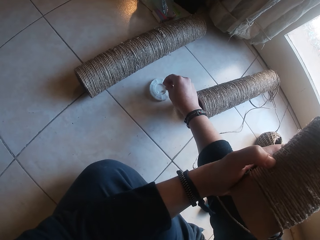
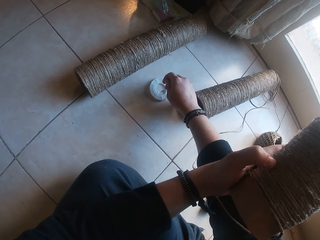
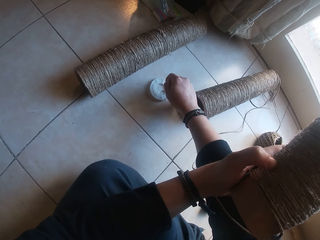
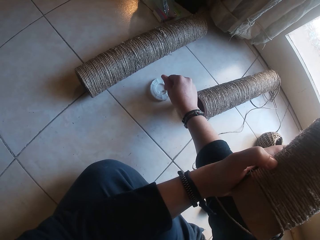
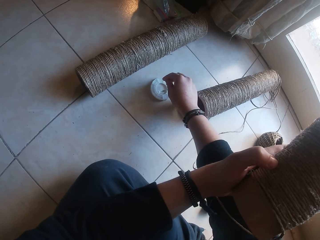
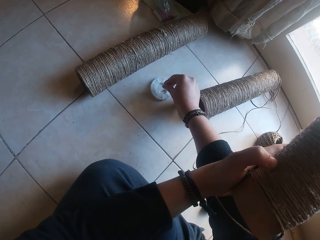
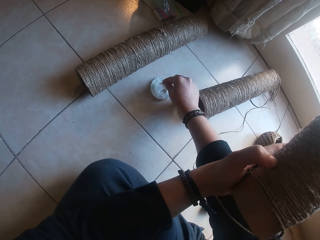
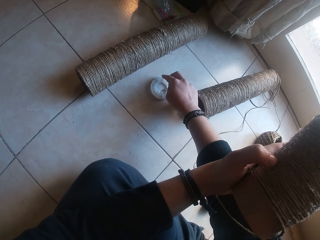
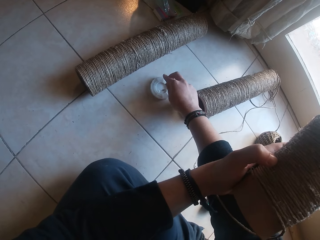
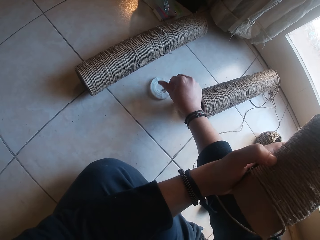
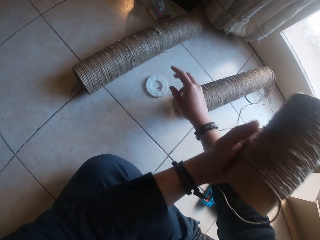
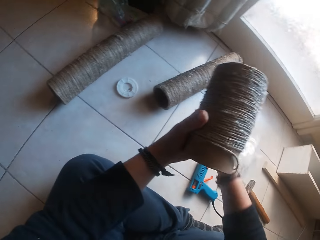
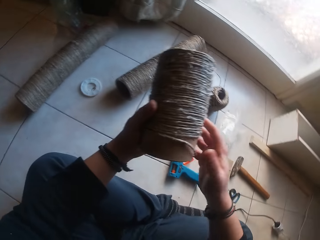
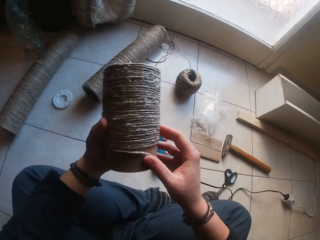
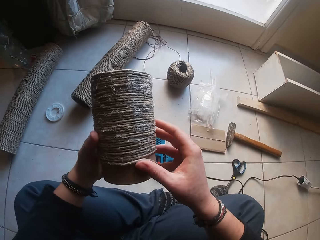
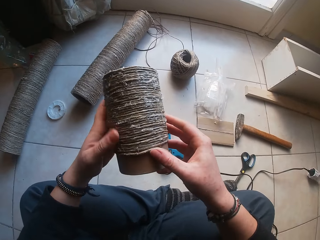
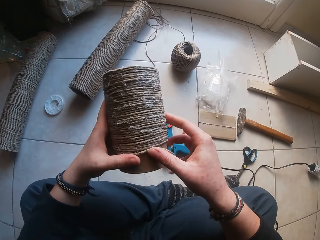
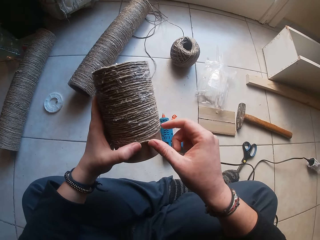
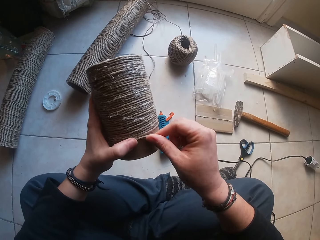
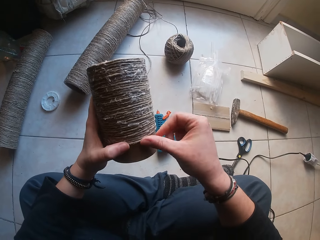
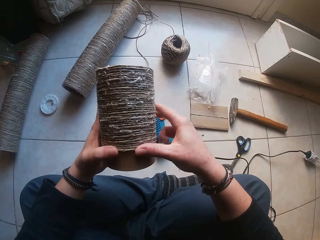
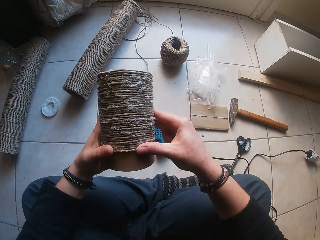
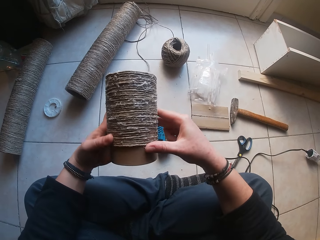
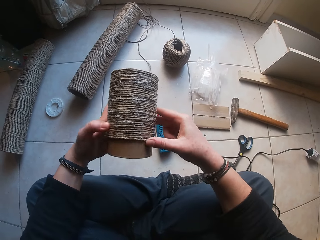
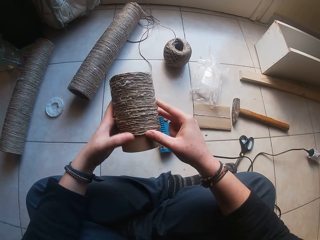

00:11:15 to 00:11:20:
The camera wearer glues the rope around the paperboard roll in her left hand with her right hand. She glues the rope around the paperboard roll with both hands.

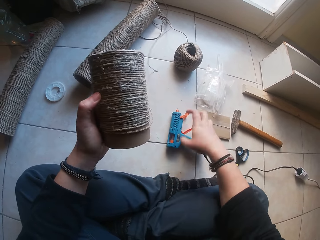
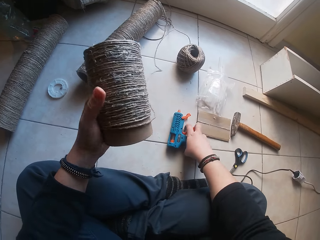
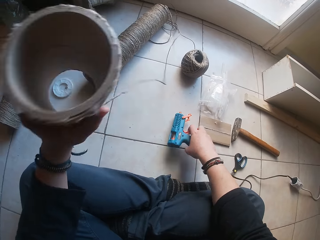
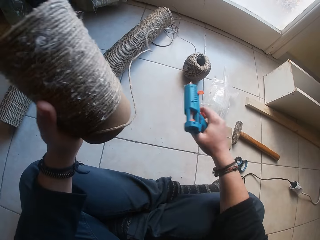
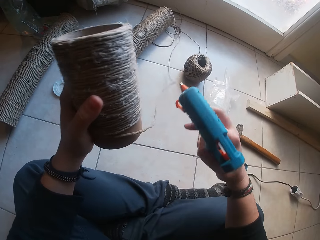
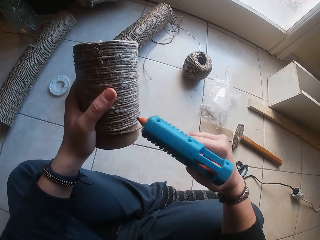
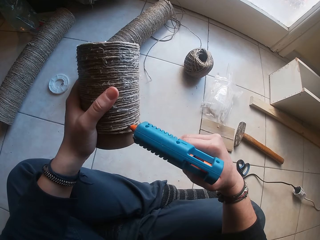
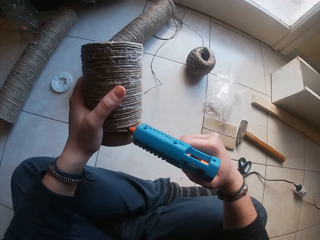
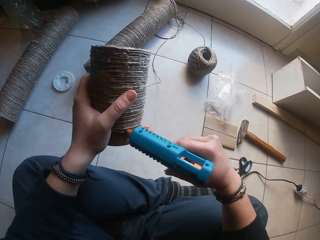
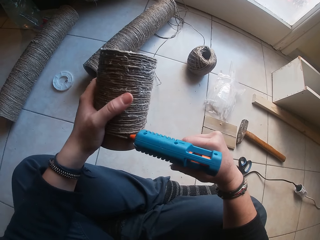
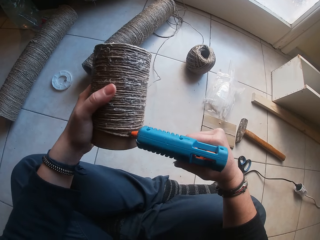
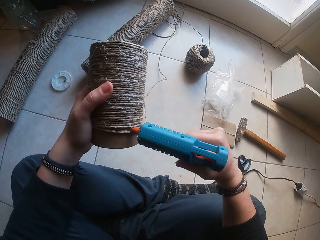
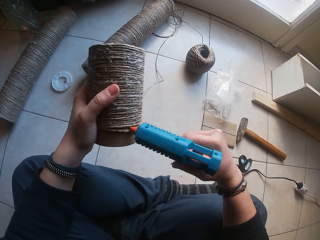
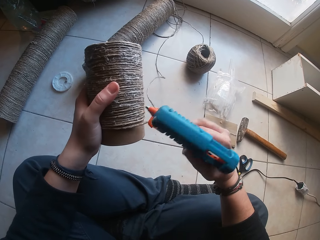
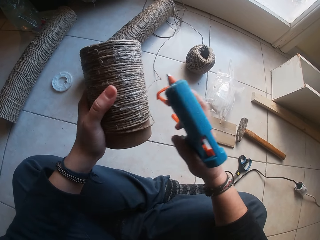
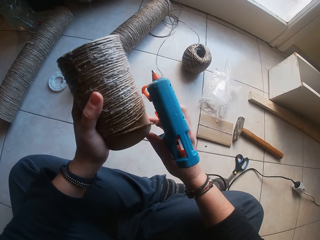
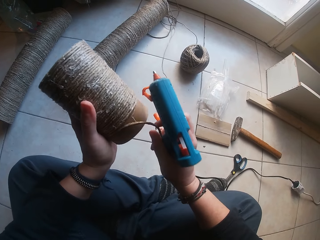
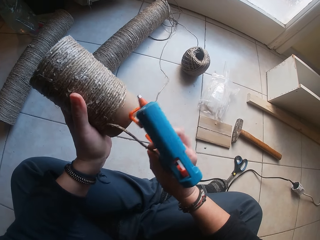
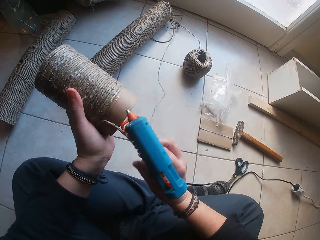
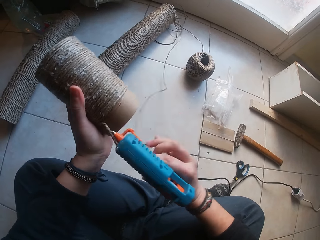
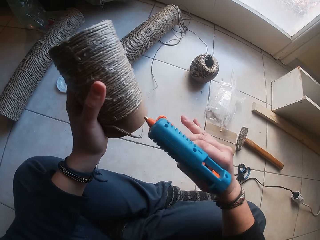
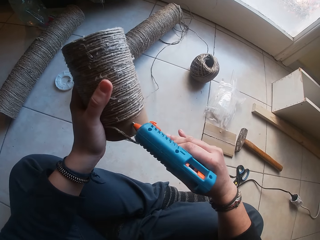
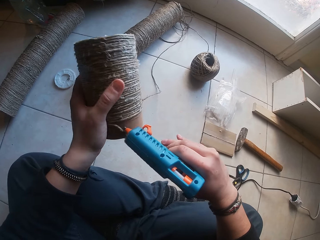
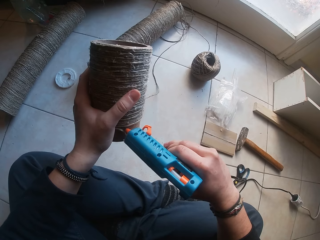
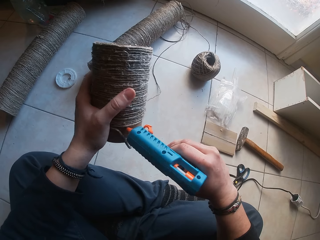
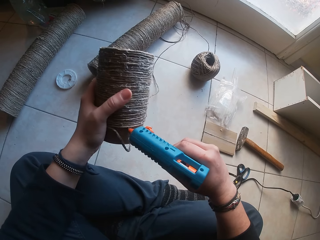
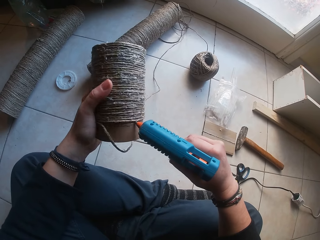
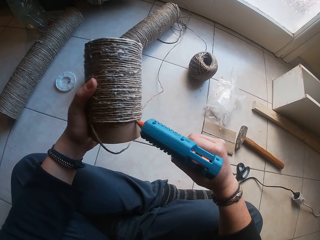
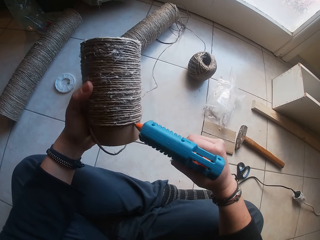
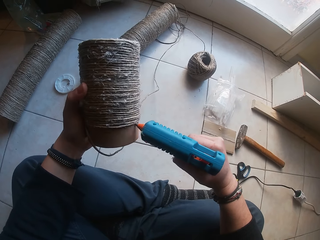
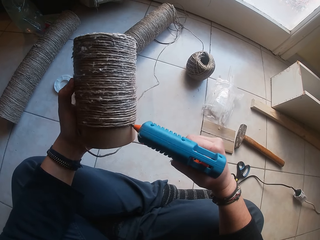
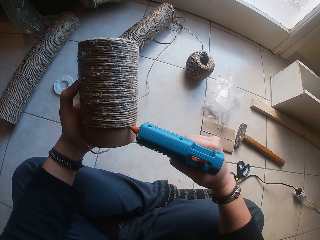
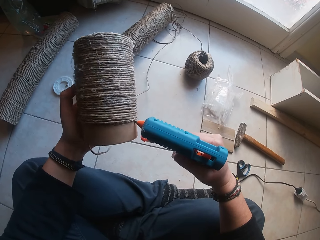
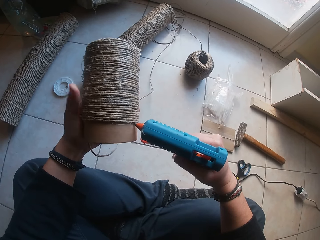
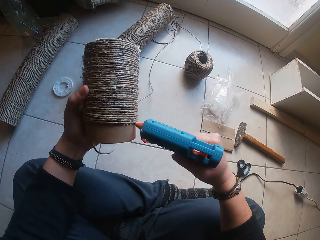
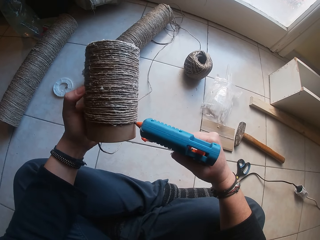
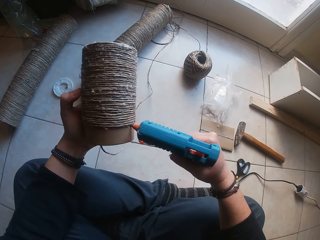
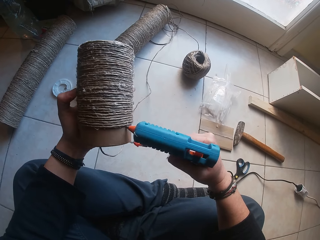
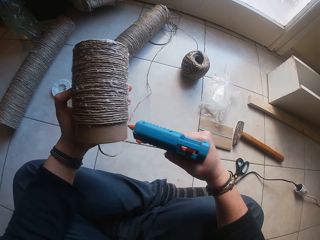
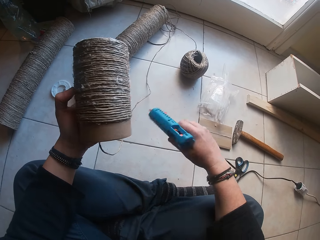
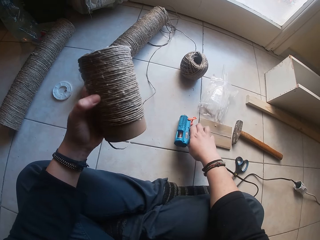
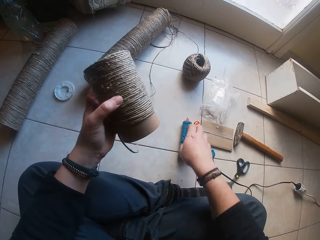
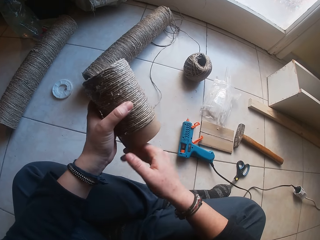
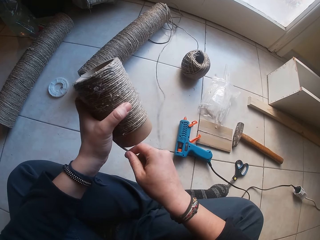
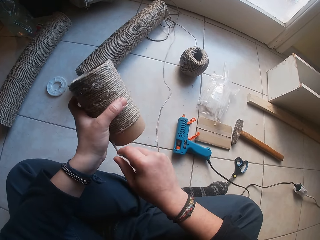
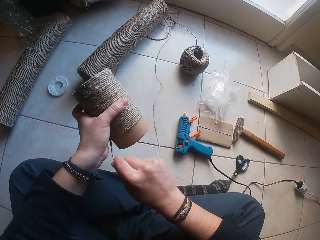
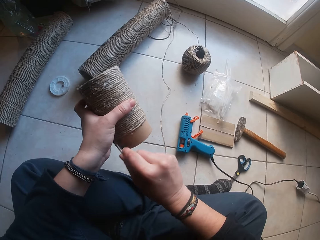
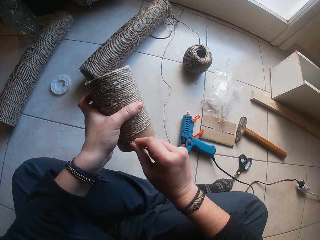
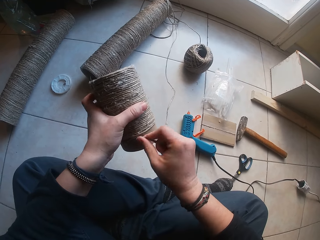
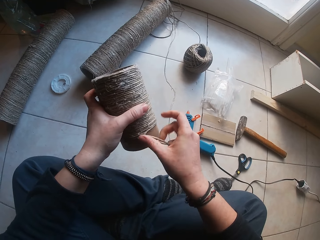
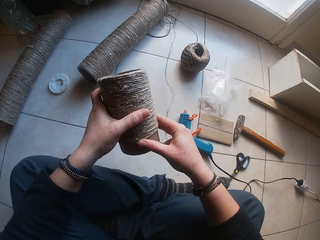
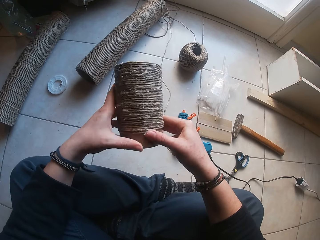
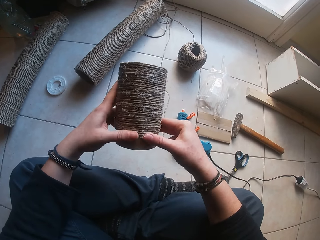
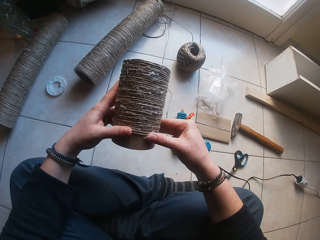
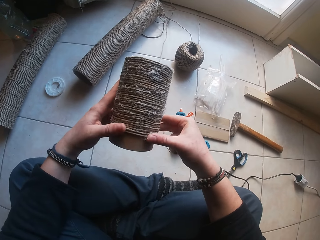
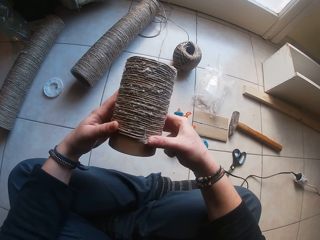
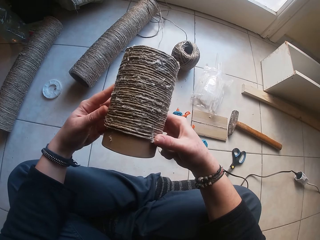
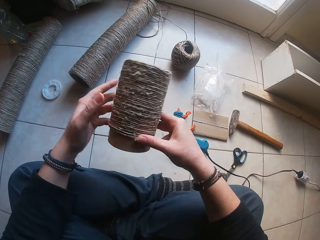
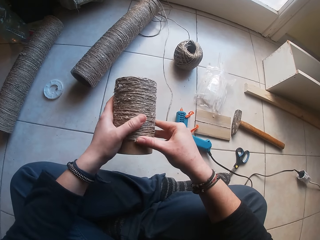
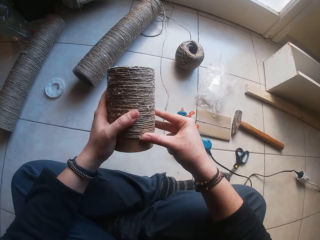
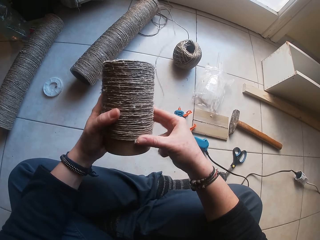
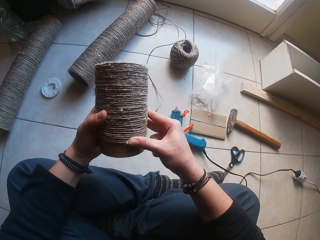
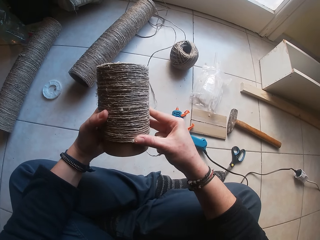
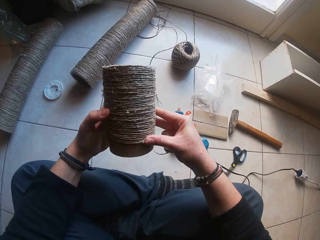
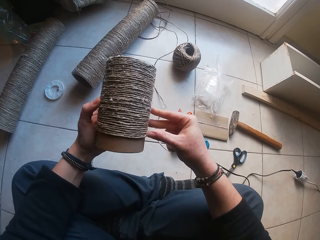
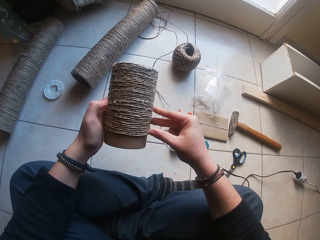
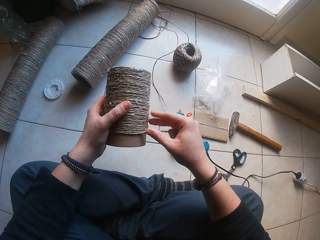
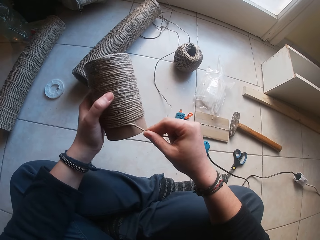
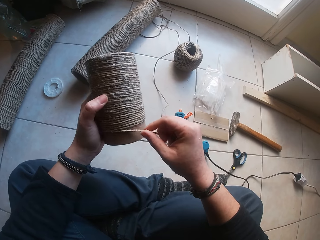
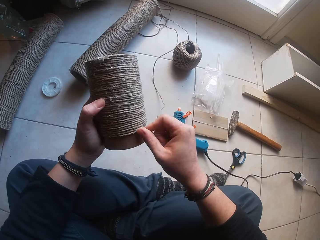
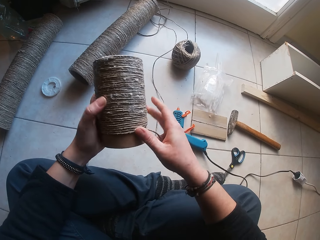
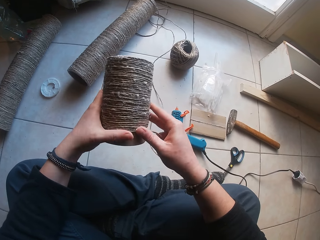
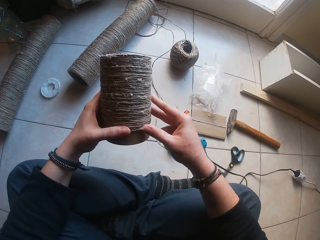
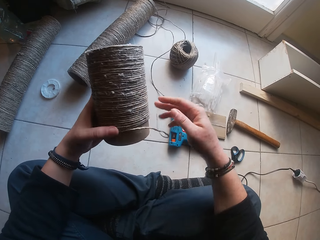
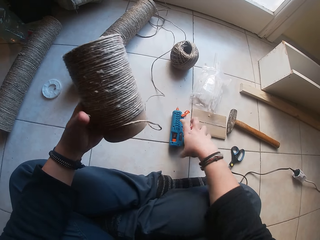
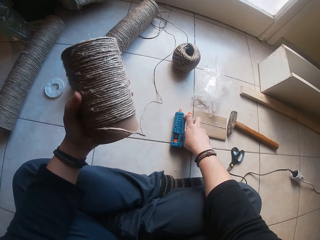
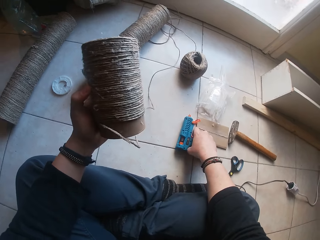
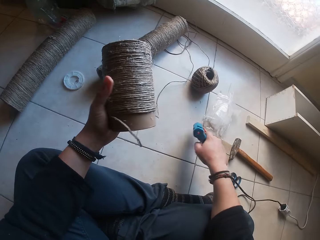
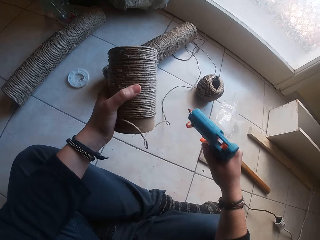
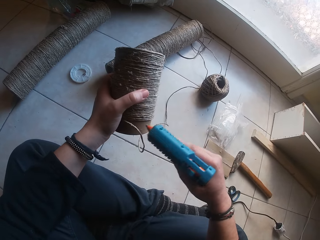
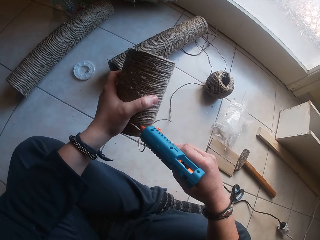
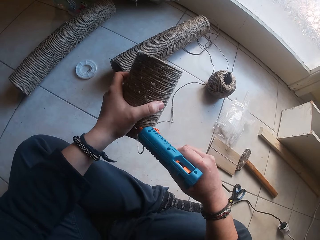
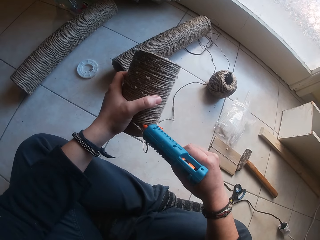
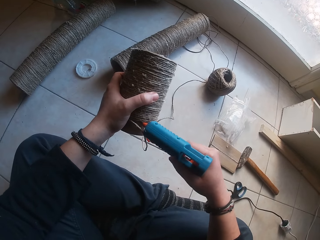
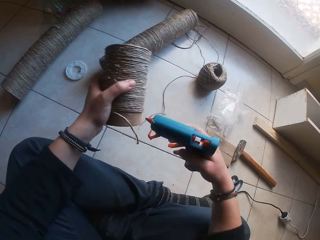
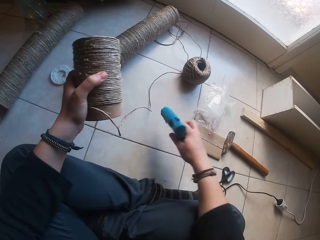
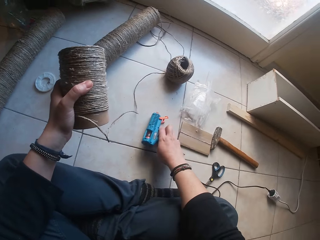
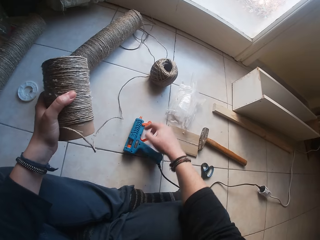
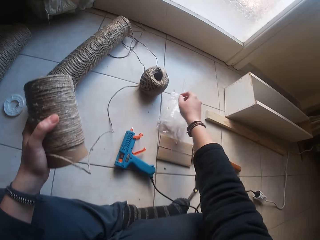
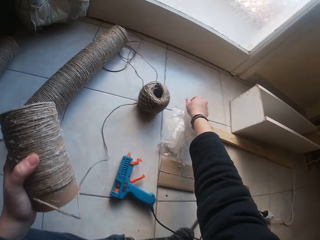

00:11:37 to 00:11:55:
The camera wearer picks up the glue gun from the floor with her right hand. She applies glue from the glue gun in her right hand to the paperboard roll in her left hand. She holds the rope with her right hand. She applies glue from the glue gun in her right hand to the paperboard roll in her left hand. She drops the glue gun from her right hand on the floor. She glues the rope around the paperboard roll in her left hand with her right hand. She glues the rope around the paperboard roll with both hands. She glues the rope around the paperboard roll in her left hand with her right hand. She glues the rope around the paperboard roll with both hands. She picks up the glue gun from the floor with her right hand. She applies glue from the glue gun in her right hand to the paperboard roll in her left hand. She drops the glue gun from her right hand on the floor.
